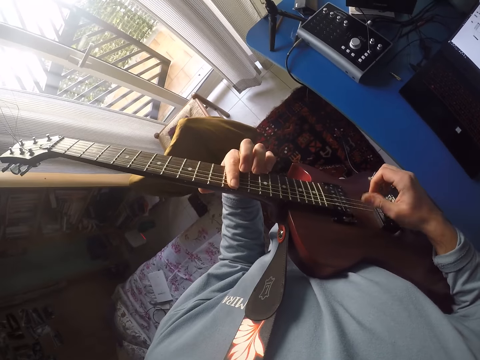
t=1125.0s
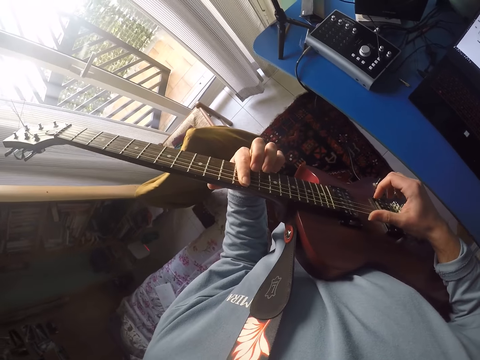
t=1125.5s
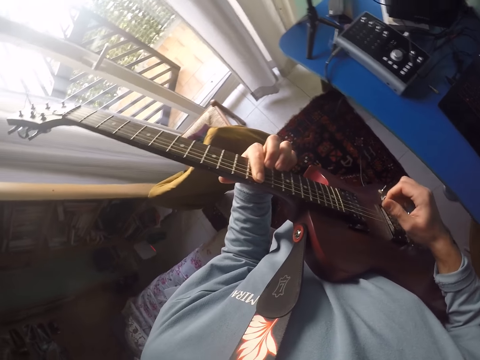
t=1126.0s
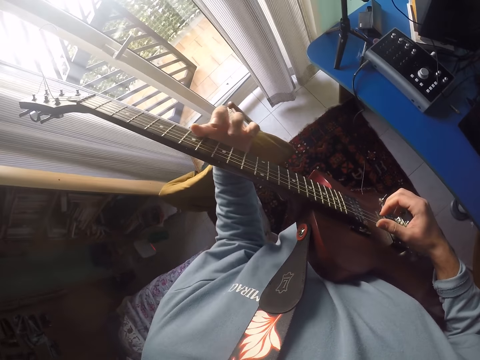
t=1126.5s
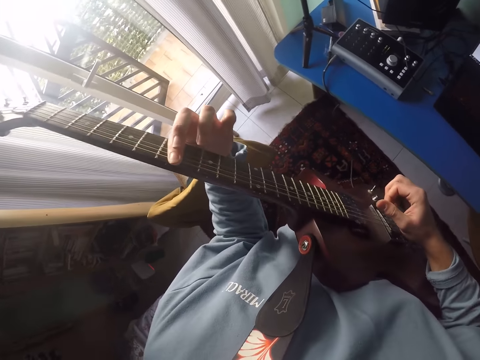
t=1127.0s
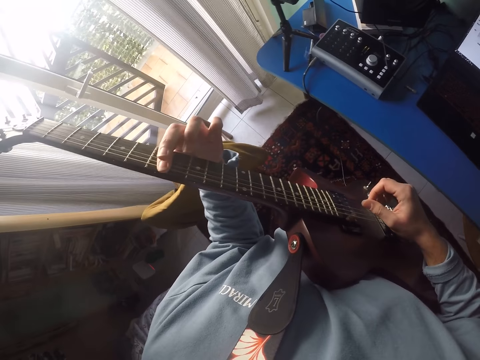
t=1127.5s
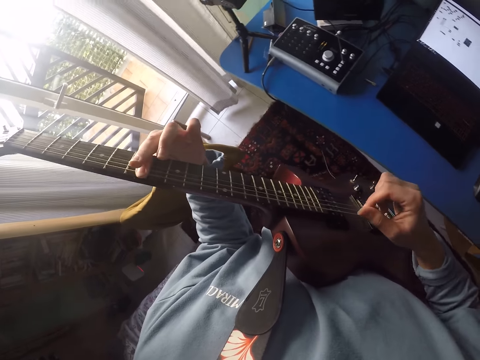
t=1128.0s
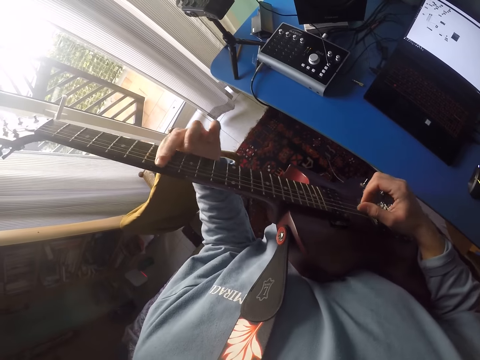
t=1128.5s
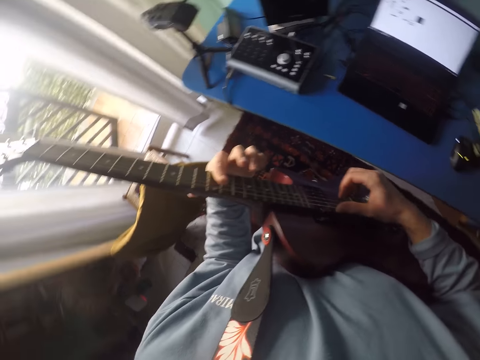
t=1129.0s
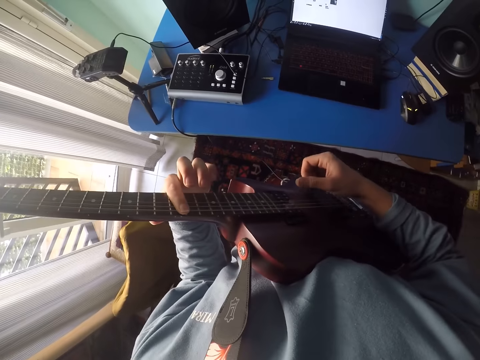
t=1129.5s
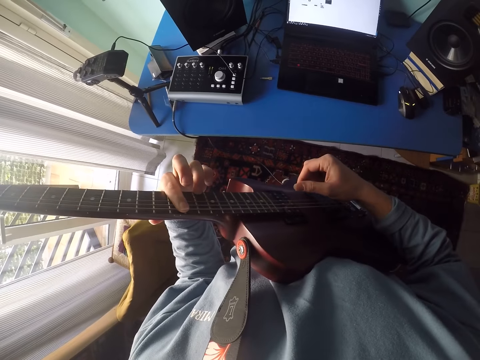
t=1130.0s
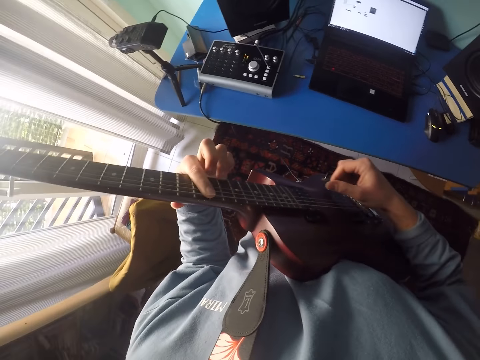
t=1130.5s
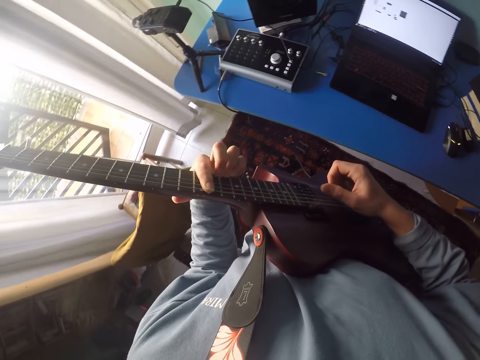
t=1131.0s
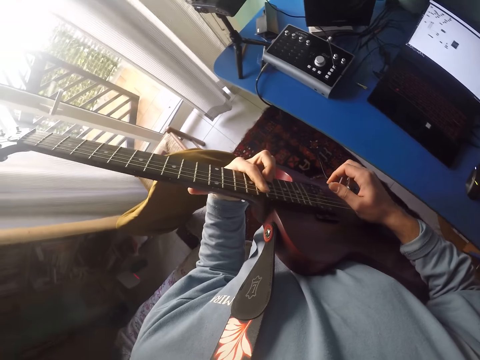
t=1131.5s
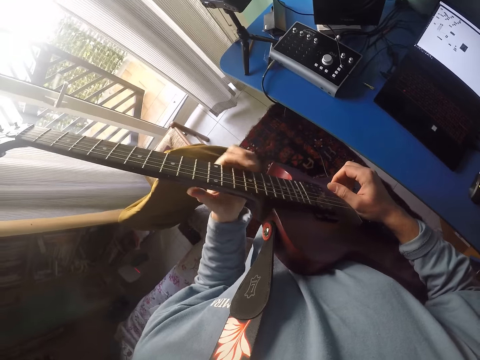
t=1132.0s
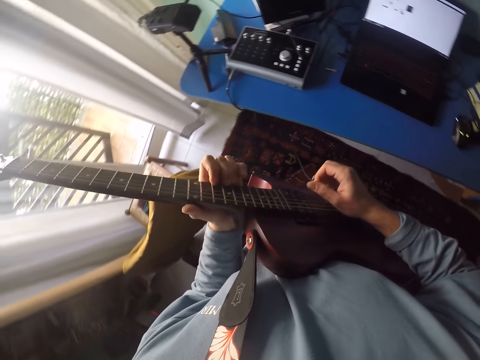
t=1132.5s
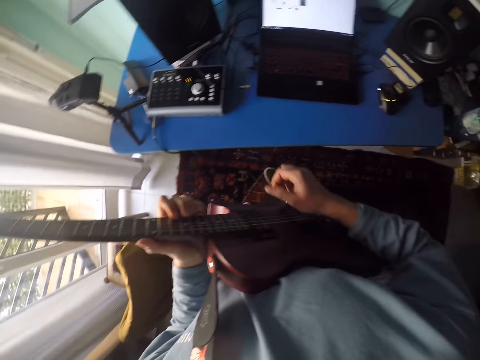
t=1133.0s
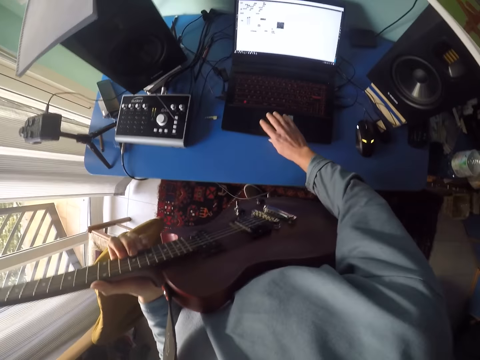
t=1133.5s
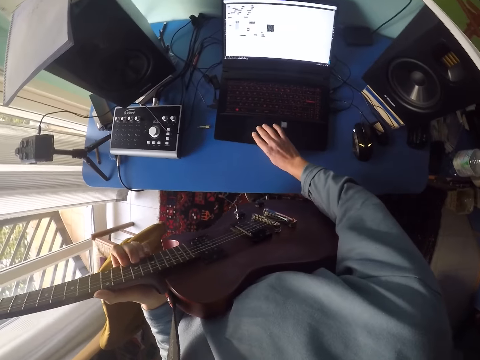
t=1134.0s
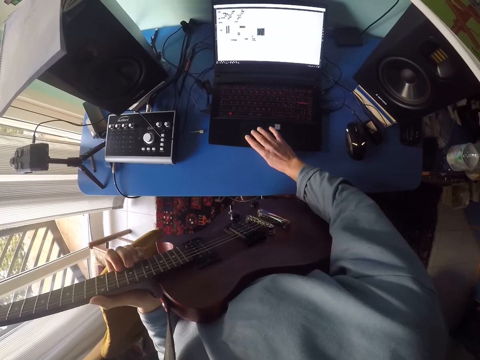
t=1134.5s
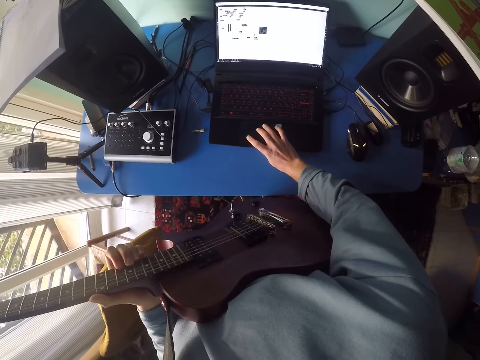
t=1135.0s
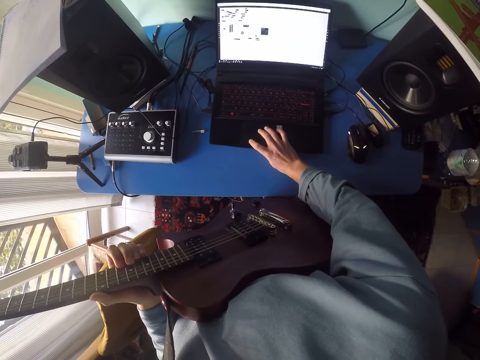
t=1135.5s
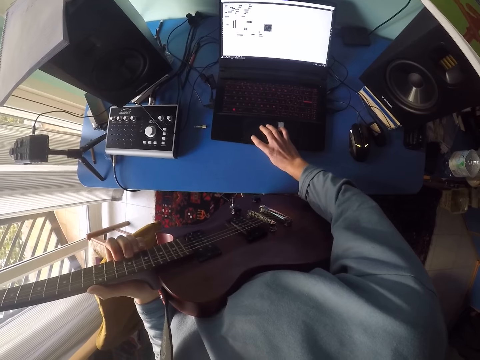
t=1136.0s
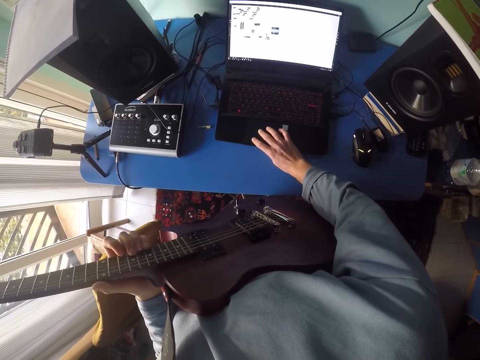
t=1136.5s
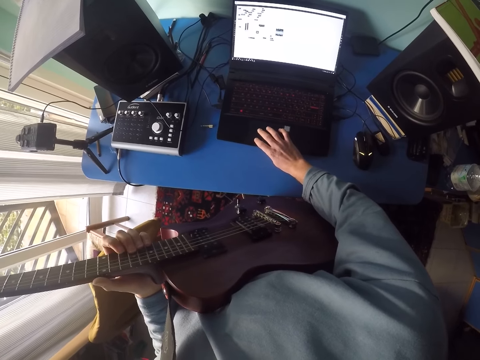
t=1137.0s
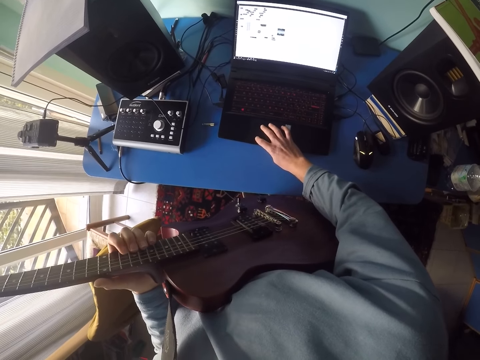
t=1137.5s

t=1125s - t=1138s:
The camera wearer operates the laptop.

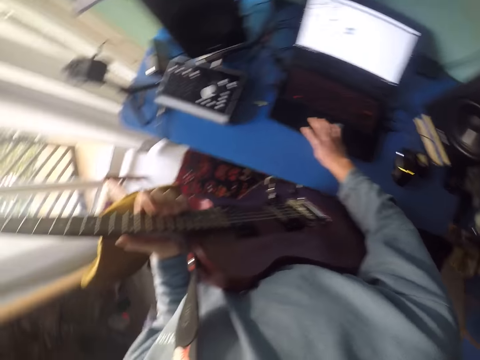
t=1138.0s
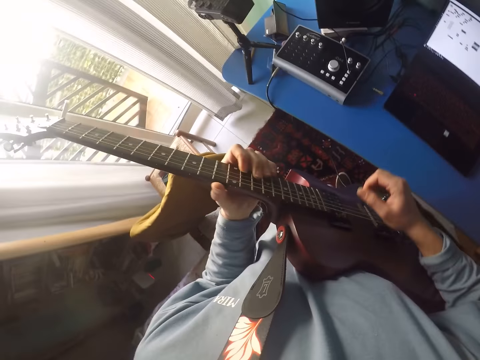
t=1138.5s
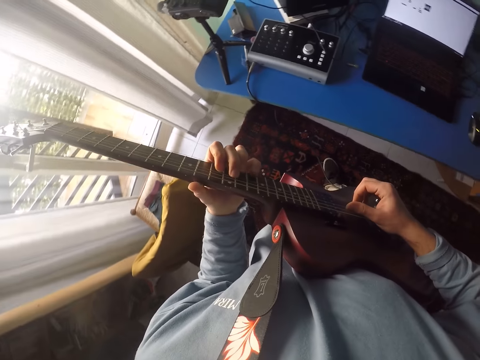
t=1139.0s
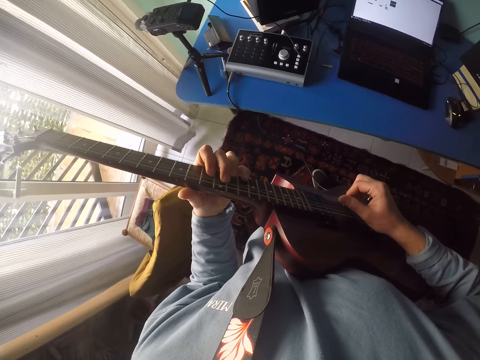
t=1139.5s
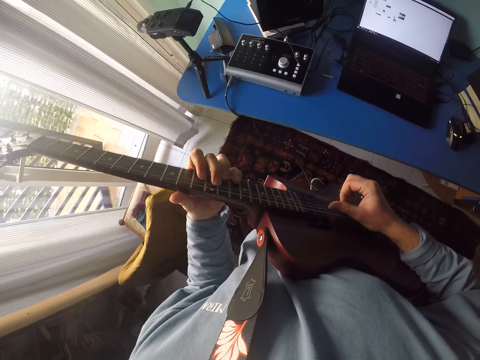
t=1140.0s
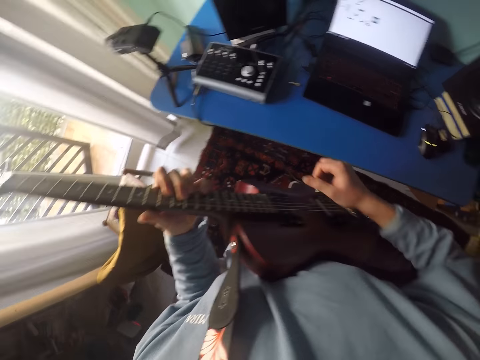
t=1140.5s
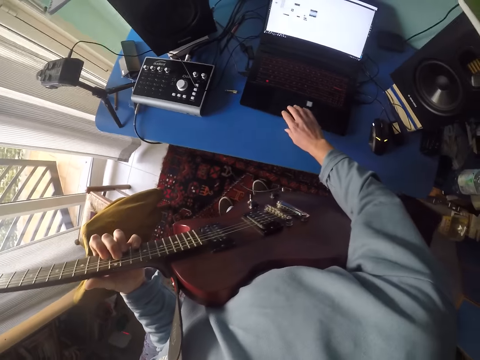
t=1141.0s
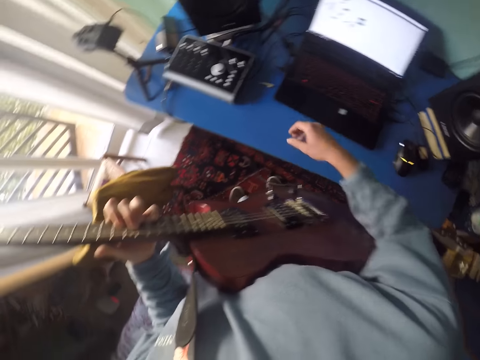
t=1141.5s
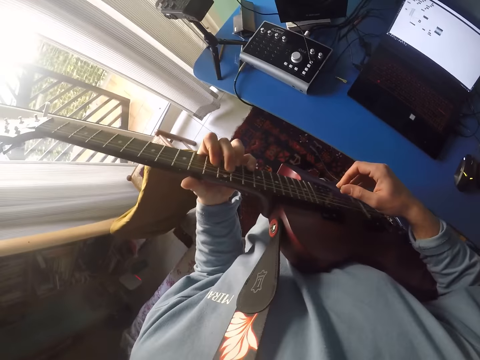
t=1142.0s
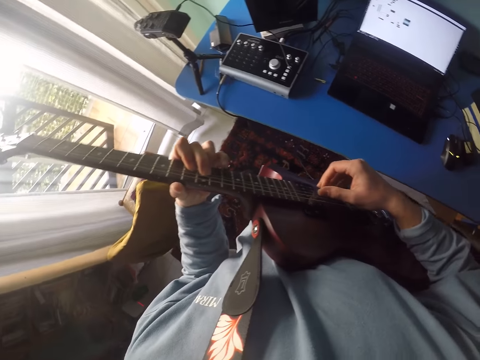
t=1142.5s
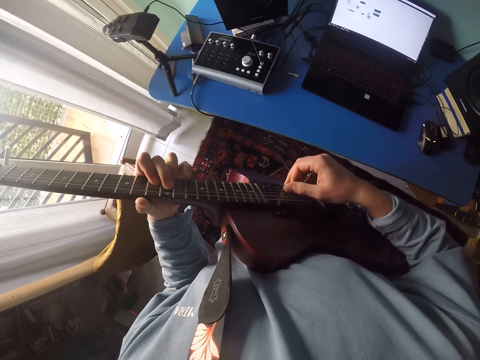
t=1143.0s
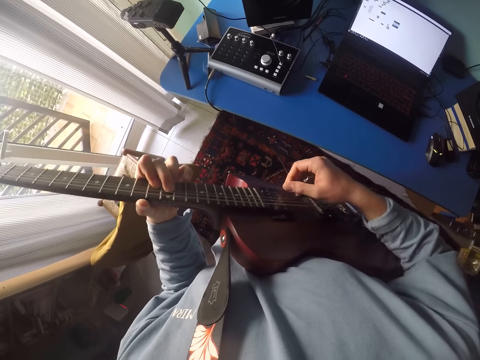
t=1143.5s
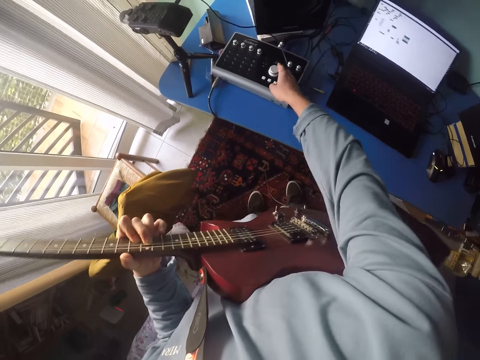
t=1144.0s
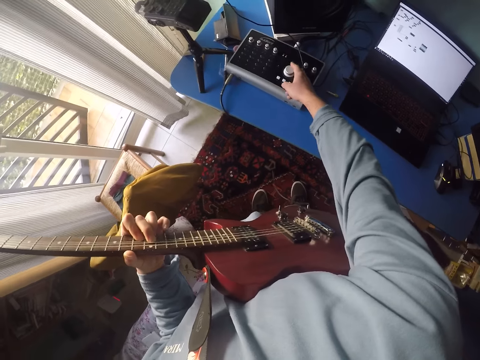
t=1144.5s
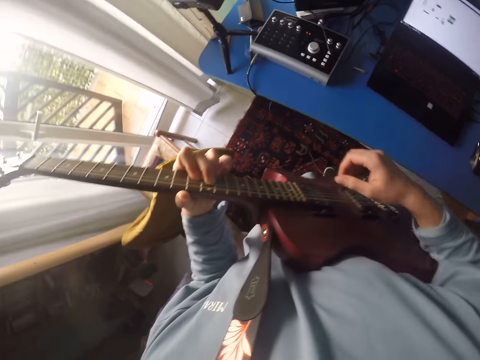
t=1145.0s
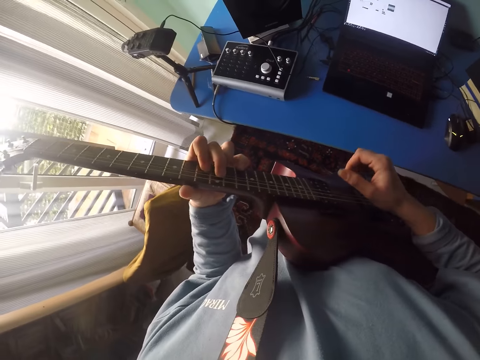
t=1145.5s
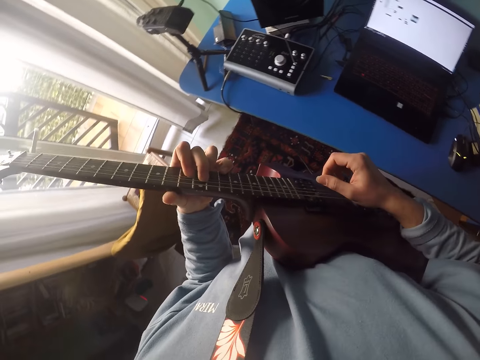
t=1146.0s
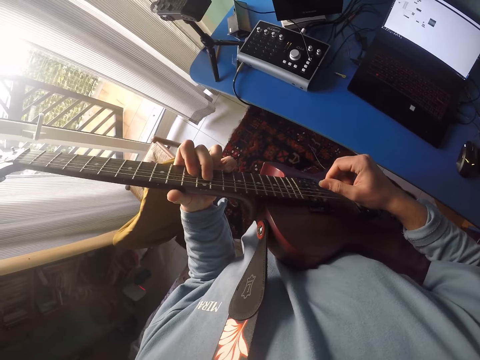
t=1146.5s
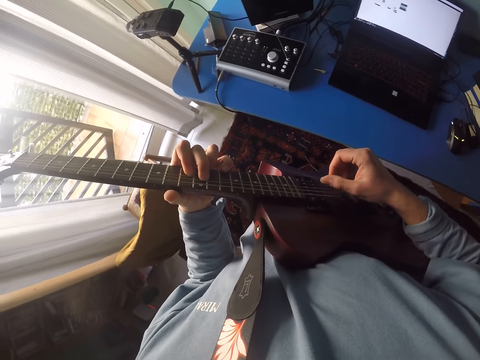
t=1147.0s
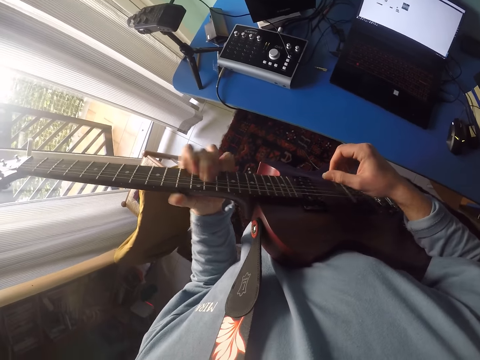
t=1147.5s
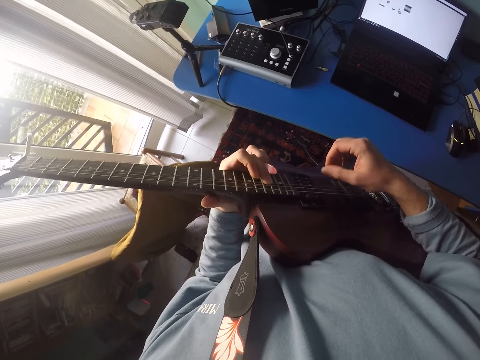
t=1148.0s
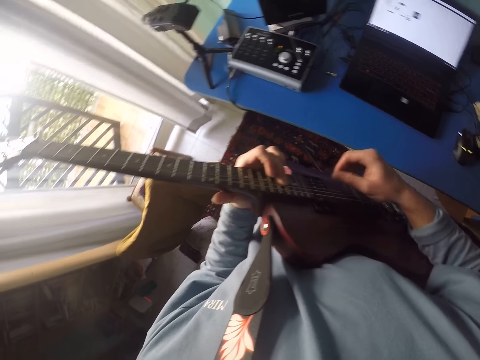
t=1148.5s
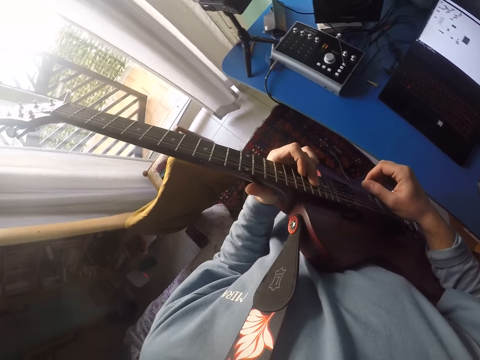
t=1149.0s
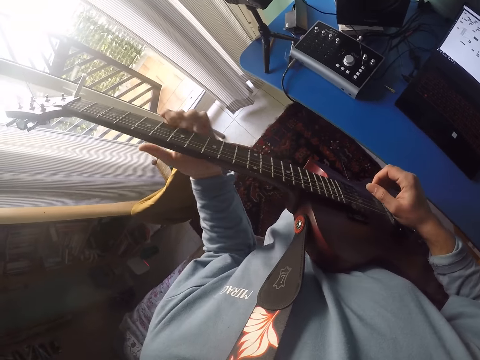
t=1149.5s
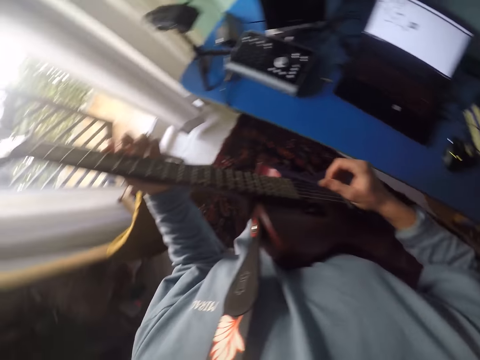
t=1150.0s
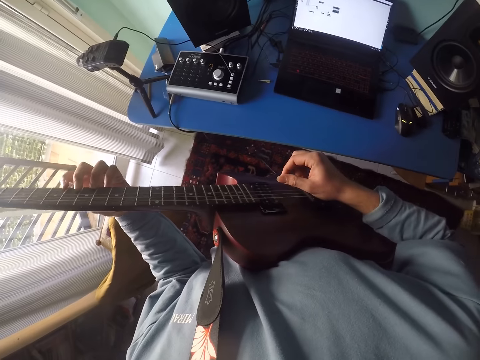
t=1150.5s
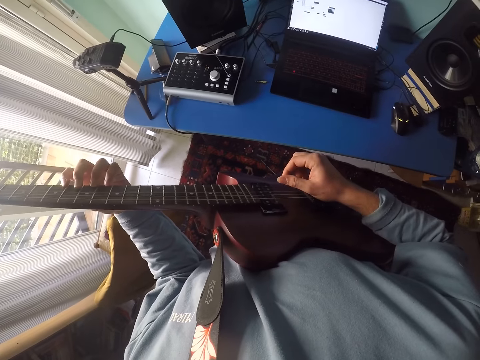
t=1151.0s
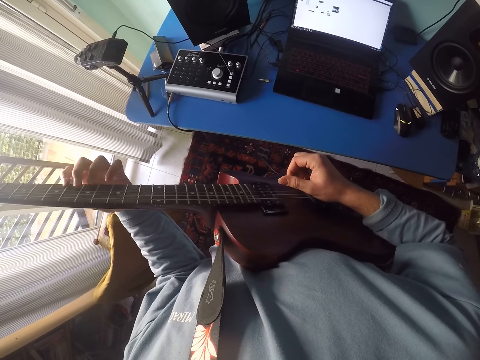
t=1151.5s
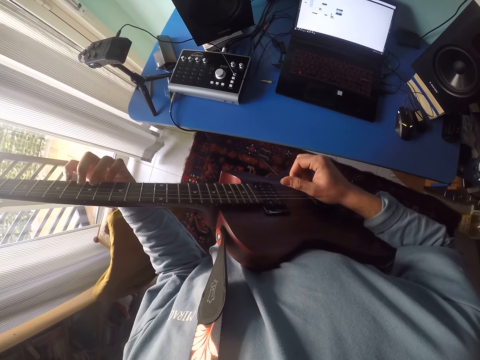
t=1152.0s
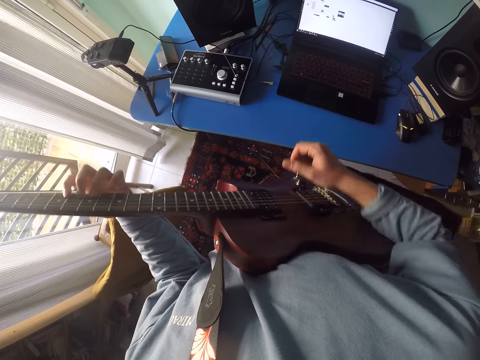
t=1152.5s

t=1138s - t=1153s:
The camera wearer plays a guitar. She operates the laptop. She plays the guitar. She adjusts the button on the audient compact desktop with her right hand. She plays the guitar.
